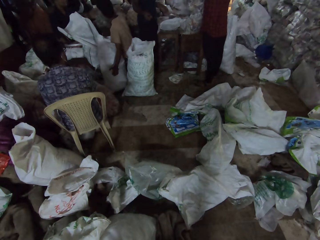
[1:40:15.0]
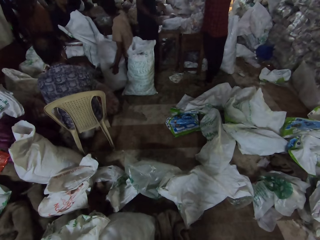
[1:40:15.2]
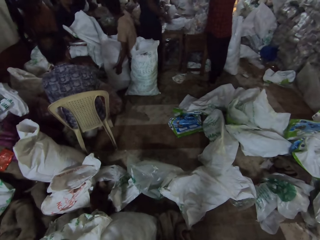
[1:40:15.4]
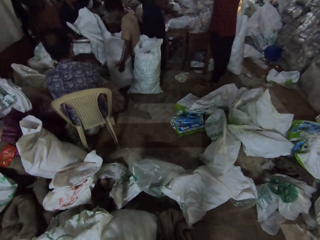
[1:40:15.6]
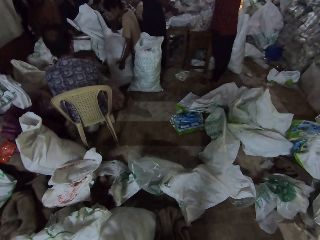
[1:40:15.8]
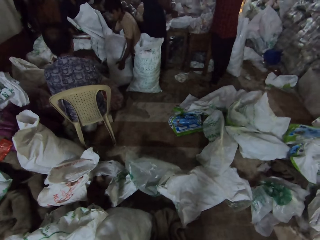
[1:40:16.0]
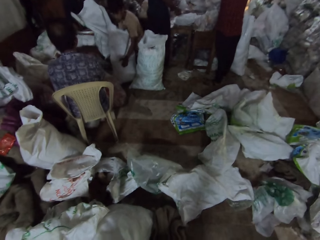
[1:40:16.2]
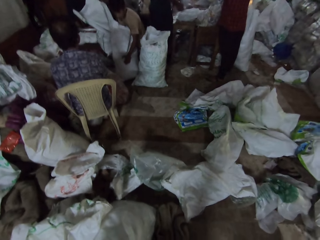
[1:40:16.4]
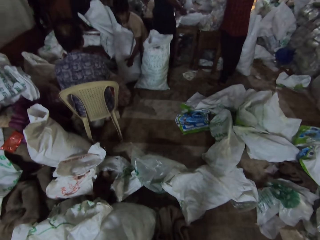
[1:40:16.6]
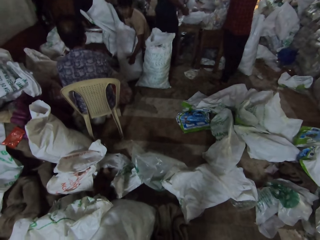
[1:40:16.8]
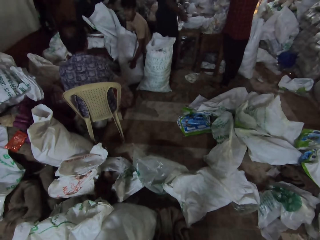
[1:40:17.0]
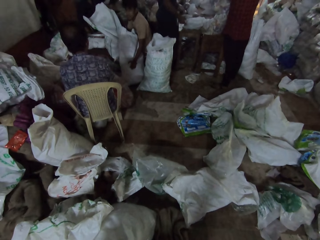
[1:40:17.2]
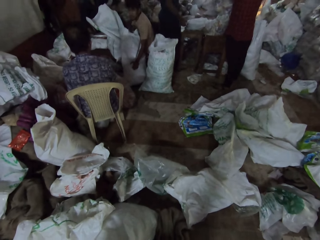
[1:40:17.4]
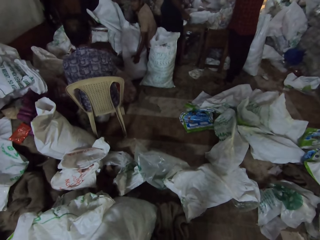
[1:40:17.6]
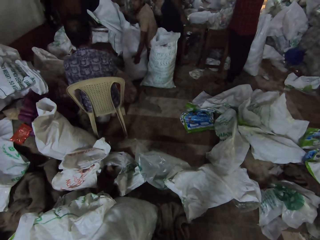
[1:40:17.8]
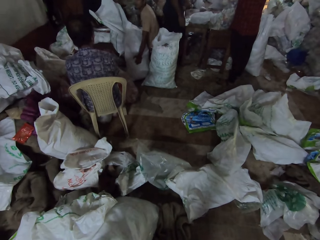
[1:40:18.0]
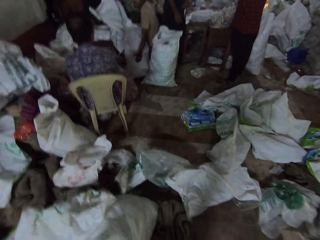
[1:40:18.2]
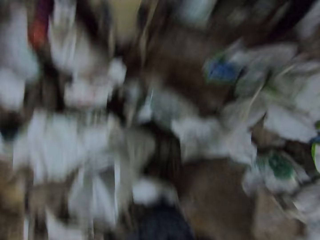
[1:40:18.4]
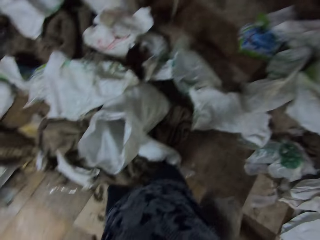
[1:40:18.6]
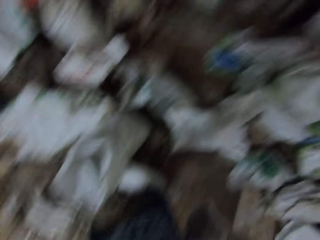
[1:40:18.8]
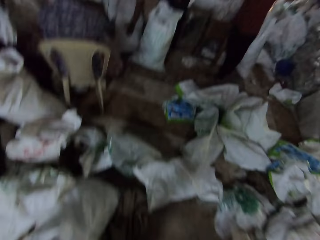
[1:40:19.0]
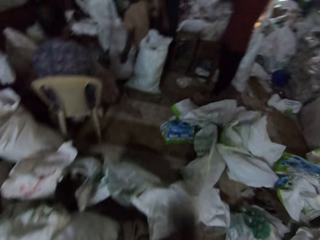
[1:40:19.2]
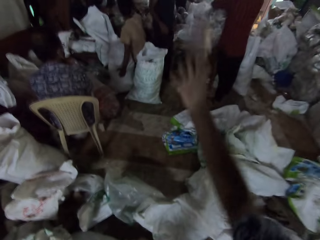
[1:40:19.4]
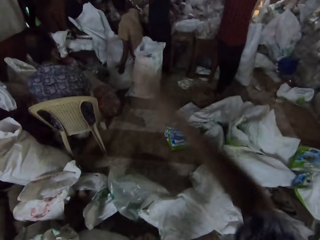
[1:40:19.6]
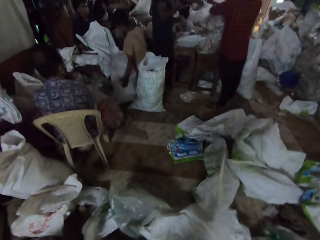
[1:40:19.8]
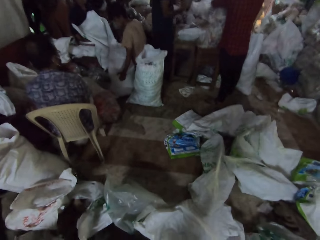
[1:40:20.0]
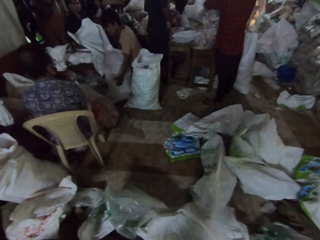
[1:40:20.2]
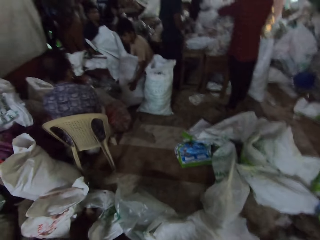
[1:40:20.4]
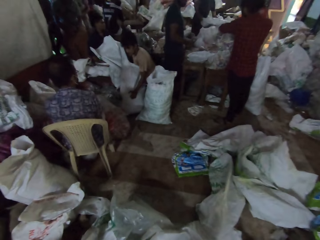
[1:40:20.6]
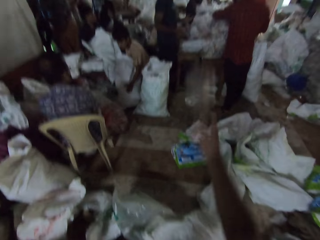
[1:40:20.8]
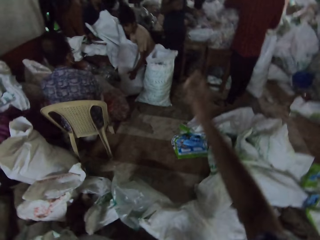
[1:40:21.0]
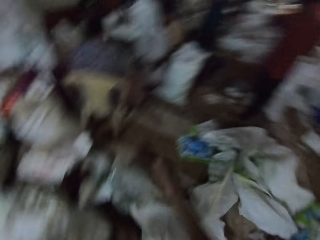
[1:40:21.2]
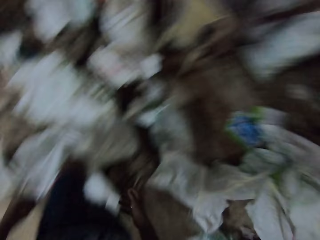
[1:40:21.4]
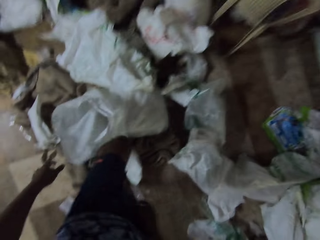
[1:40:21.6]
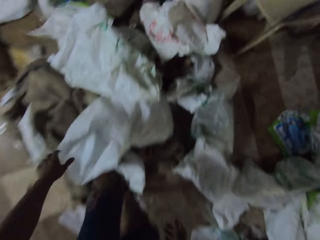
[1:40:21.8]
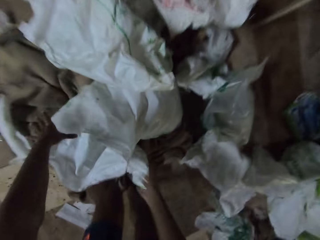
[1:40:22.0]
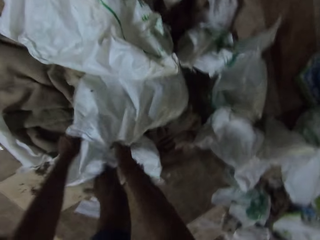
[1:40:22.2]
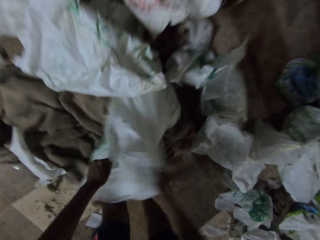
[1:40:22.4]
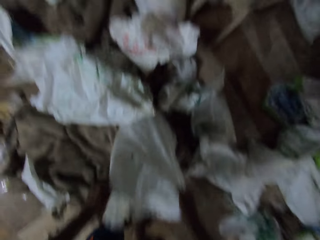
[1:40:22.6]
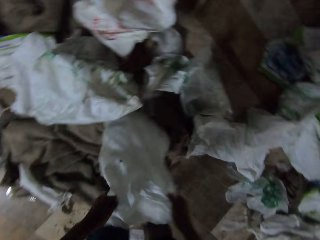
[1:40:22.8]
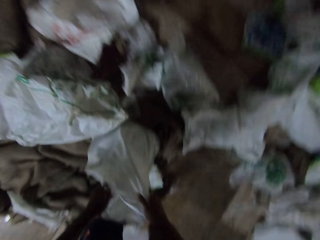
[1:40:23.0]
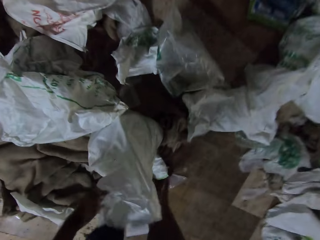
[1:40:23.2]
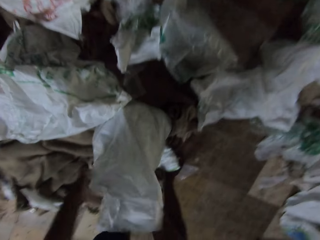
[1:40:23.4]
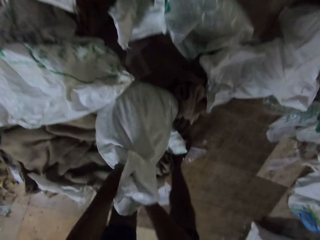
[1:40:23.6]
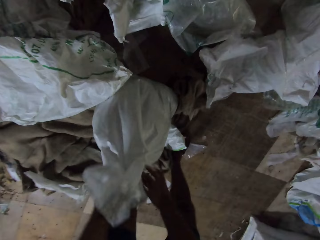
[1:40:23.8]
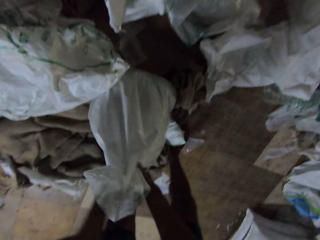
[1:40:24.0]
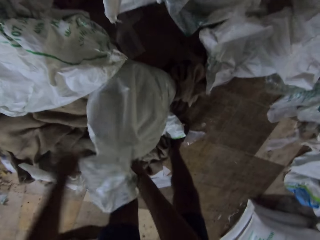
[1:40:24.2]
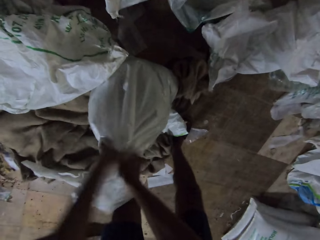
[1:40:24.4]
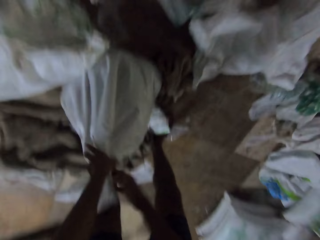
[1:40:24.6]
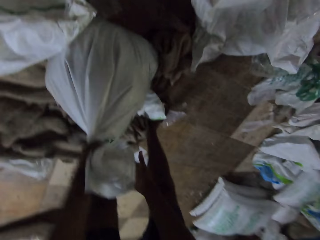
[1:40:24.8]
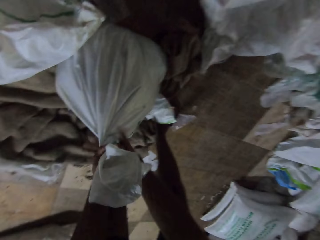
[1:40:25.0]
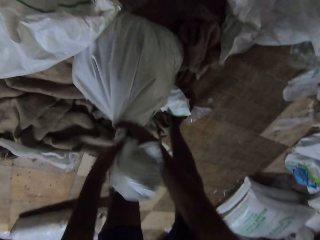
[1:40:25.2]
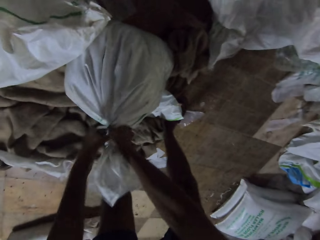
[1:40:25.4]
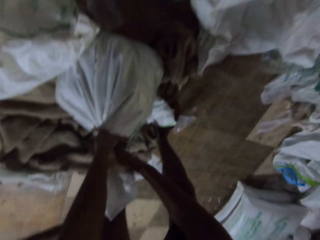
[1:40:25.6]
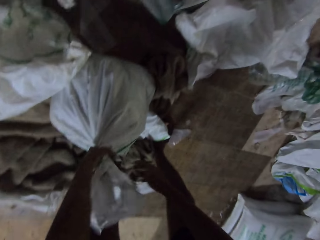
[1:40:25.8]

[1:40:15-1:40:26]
A man brings out a bag of sand from the sack with his right hand. He brings out a bag of sand again. The camera wearer picks a bag of sand from the sack with his left hand. He throws bags of something. Another man catches the bag of sand with his right hand. The camera wearer picks a bag of sand from the sack with his left hand. The other man catches the bag of sand with his right hand. The camera wearer holds the sack with both hands. He folds the sack. He ties the sack with both hands.

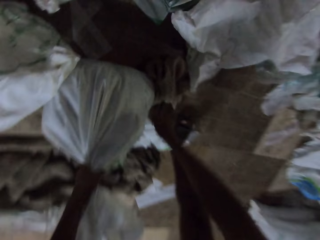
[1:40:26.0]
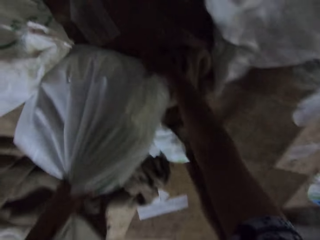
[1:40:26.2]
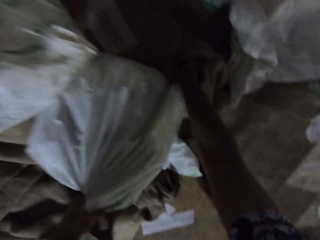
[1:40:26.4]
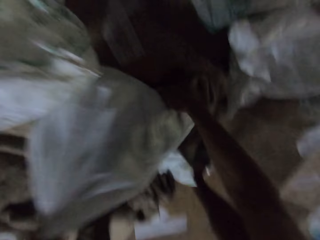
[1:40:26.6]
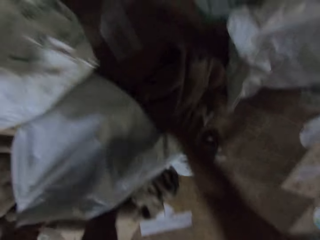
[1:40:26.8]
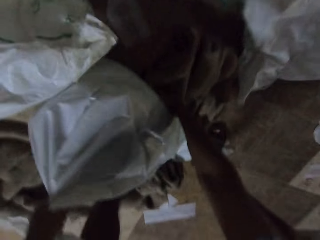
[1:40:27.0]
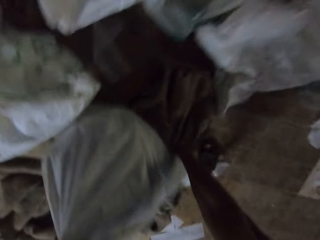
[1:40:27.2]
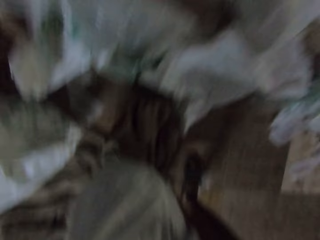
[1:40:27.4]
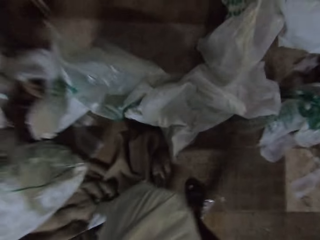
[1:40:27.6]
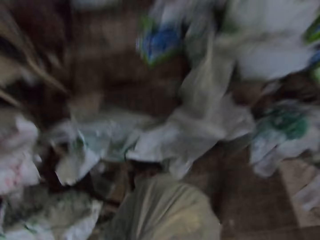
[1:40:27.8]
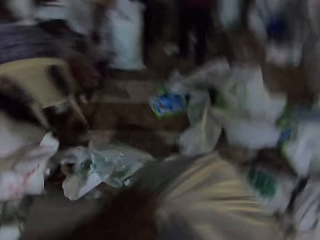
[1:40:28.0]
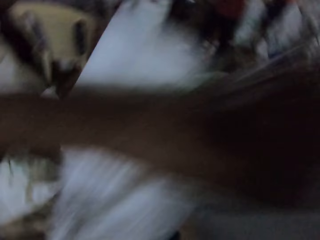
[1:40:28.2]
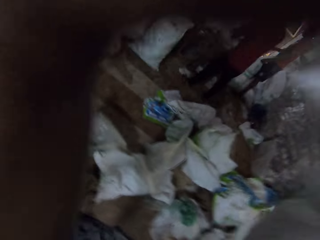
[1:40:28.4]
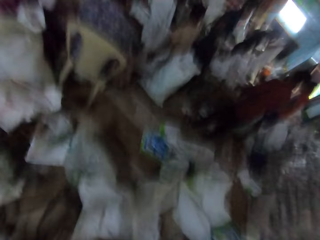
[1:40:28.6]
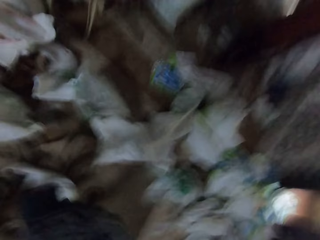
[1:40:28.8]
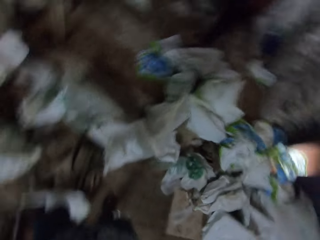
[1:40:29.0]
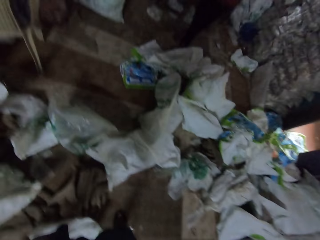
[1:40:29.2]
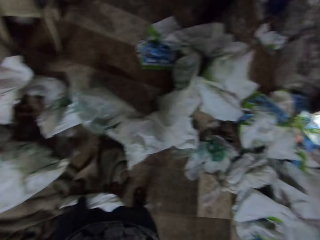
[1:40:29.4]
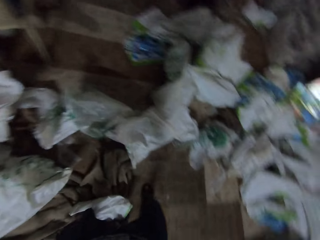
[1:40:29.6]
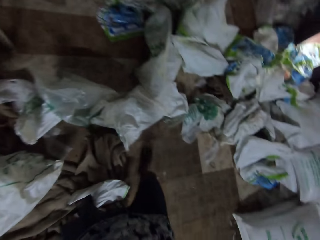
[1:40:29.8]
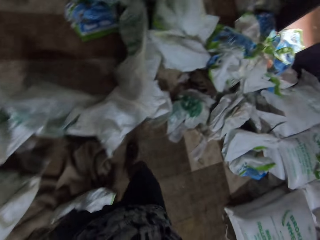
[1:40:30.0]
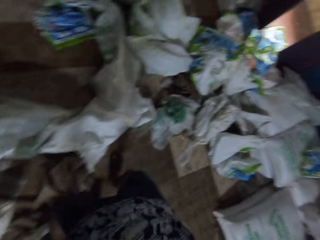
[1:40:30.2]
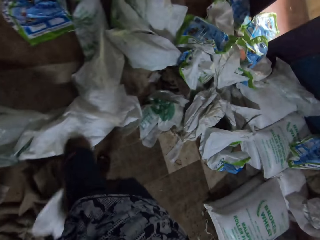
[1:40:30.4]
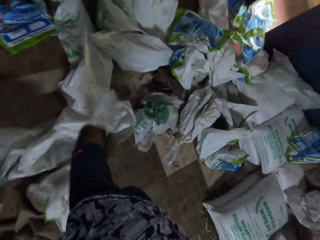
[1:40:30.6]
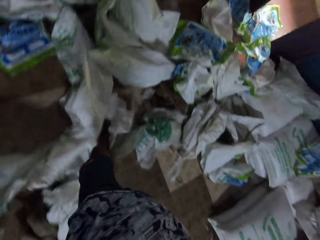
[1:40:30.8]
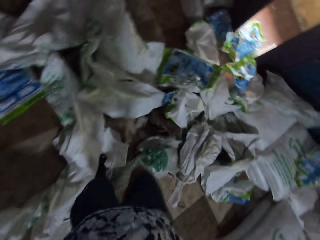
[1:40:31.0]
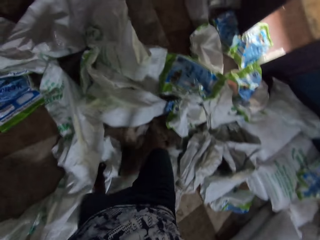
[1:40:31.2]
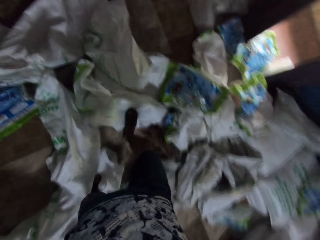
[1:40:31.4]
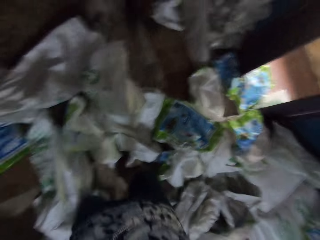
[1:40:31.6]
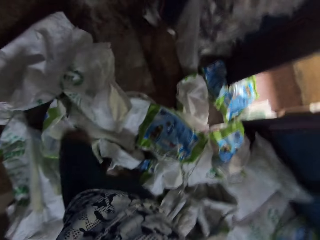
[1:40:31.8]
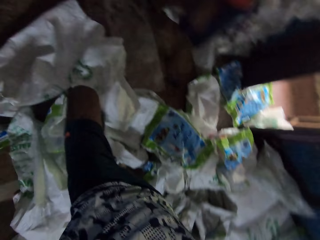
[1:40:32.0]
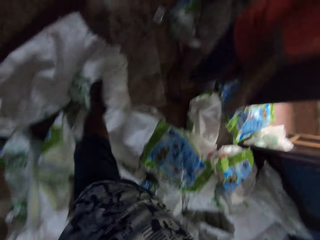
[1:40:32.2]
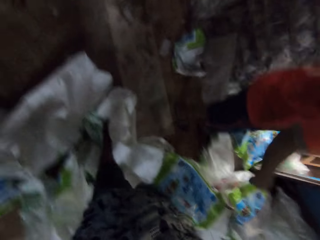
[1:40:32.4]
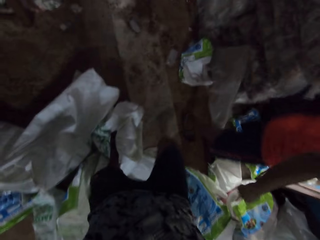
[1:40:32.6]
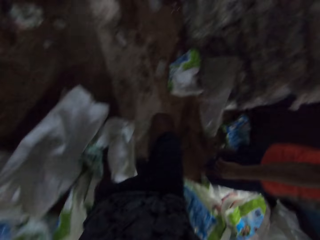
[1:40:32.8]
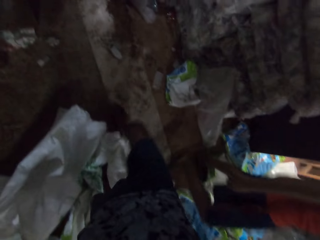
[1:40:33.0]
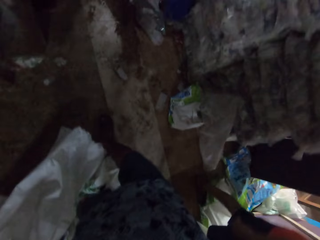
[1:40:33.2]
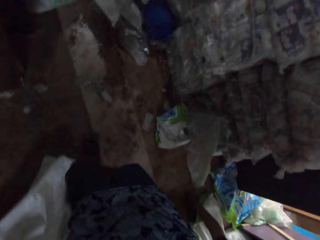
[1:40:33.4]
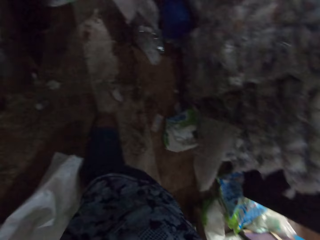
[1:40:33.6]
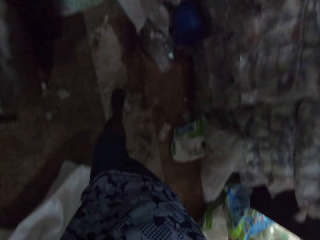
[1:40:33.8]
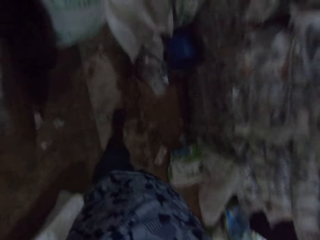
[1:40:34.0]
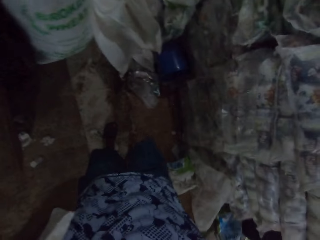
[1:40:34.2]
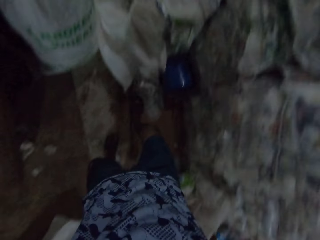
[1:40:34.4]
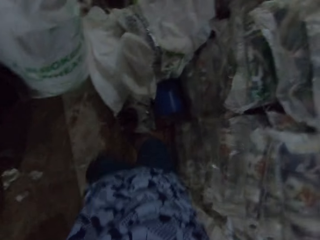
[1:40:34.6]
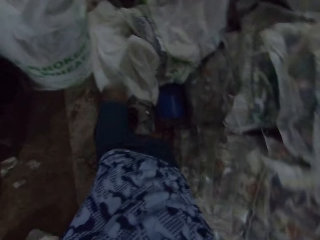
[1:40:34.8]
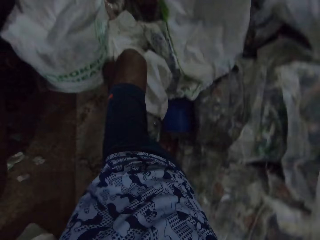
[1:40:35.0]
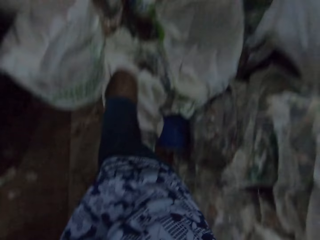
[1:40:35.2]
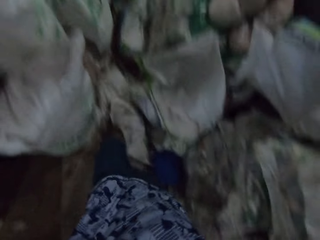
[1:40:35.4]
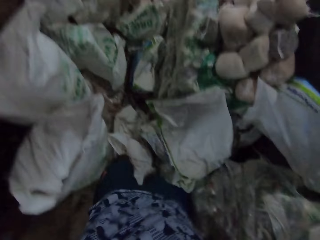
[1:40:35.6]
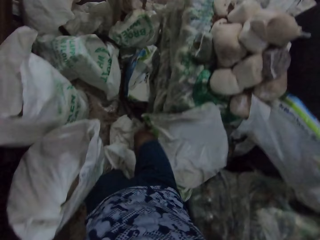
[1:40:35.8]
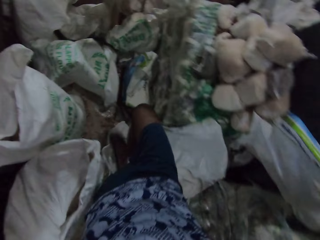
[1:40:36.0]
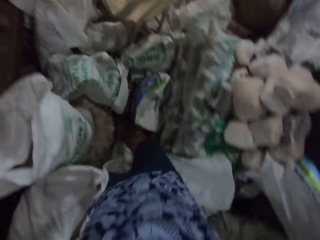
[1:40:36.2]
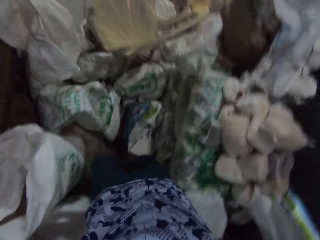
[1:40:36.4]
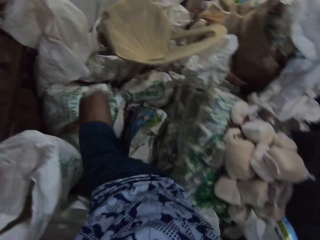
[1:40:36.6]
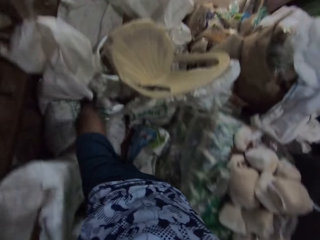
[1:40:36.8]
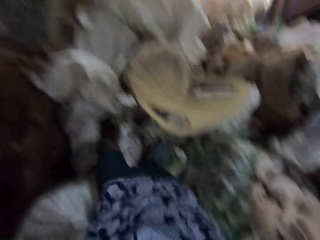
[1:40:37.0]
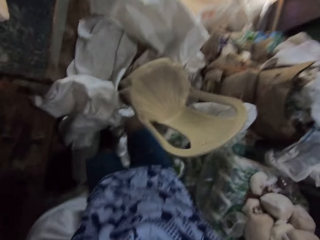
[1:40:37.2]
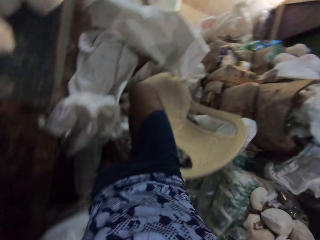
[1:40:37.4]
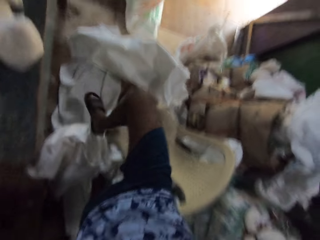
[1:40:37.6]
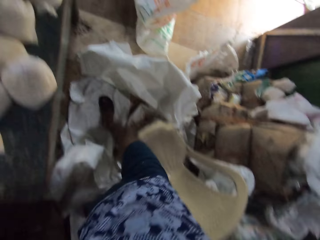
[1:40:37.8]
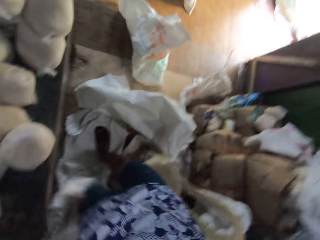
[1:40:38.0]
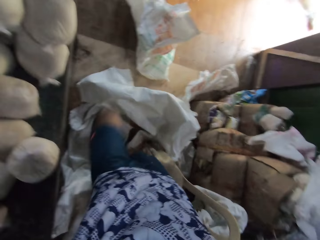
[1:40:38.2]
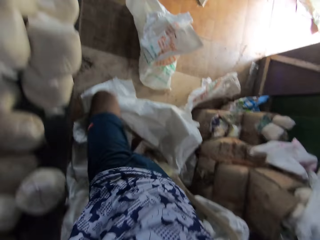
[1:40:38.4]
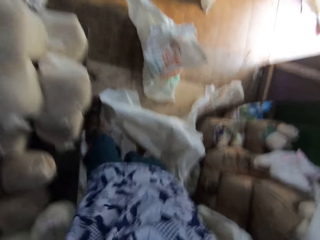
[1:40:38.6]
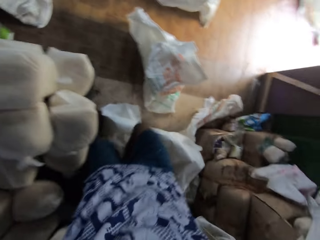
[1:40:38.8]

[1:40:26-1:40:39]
The camera wearer picks up the sack from the floor with both hands. They walk.
